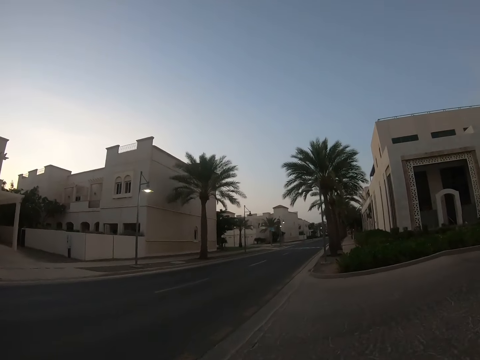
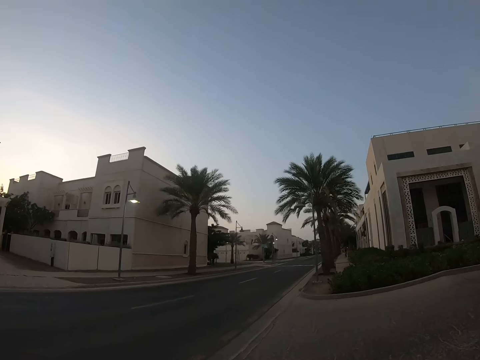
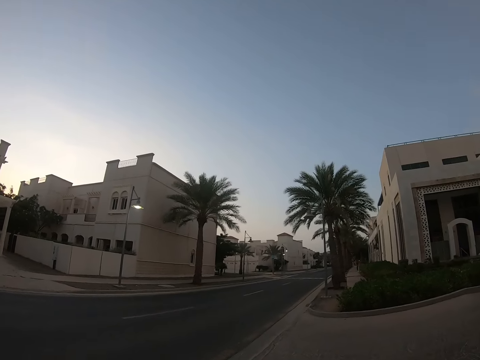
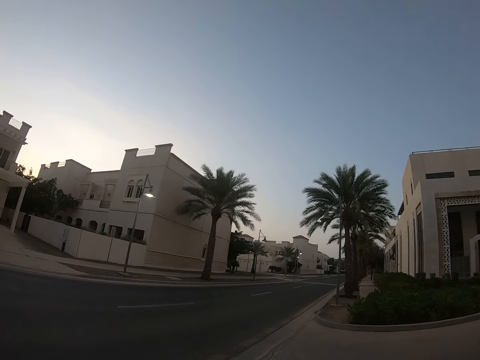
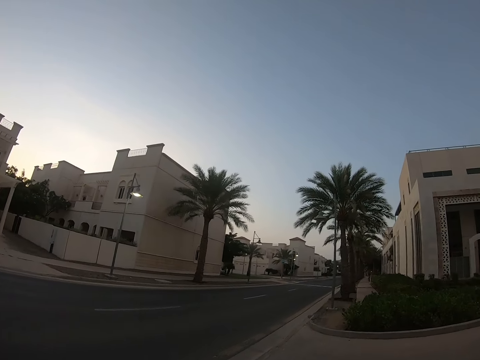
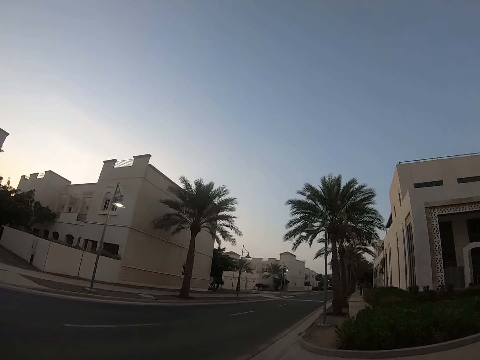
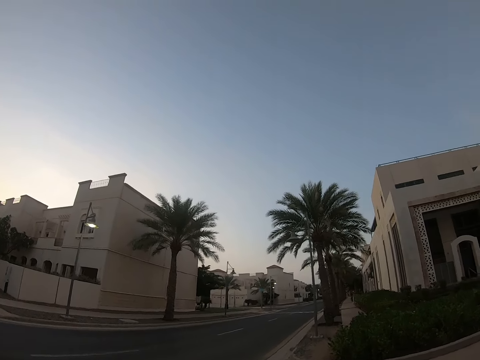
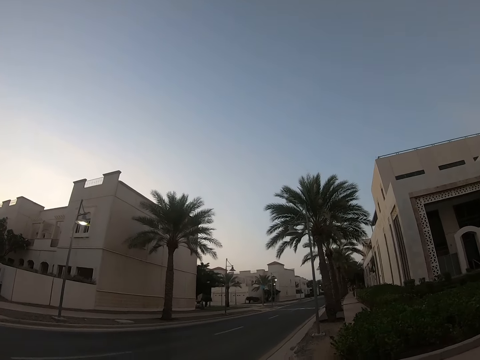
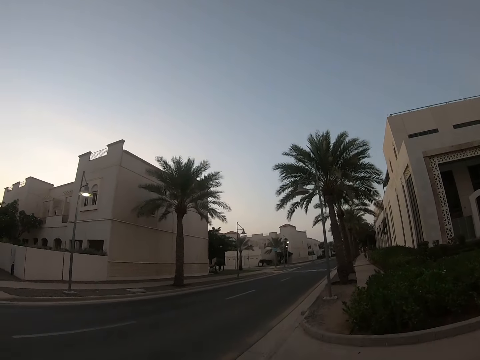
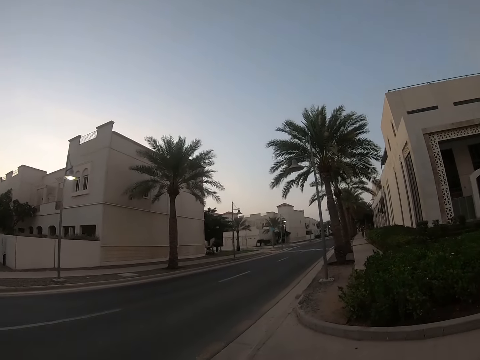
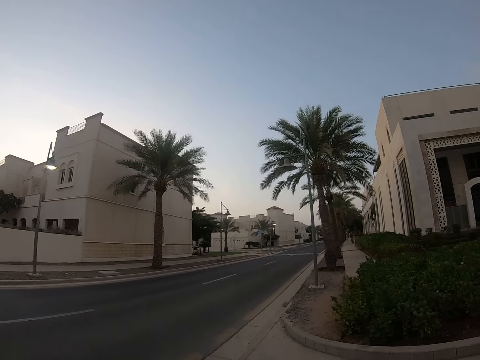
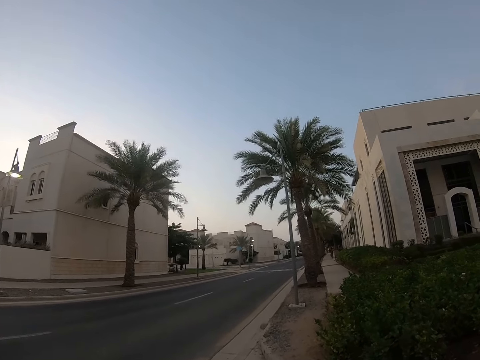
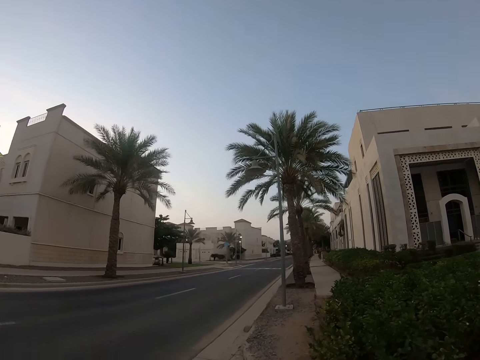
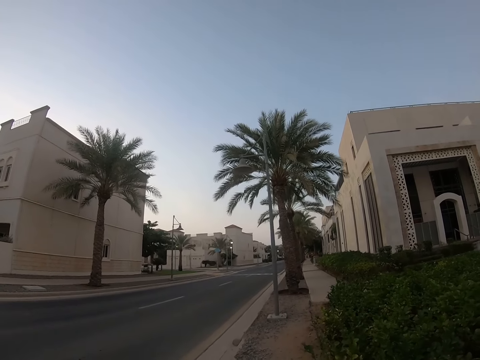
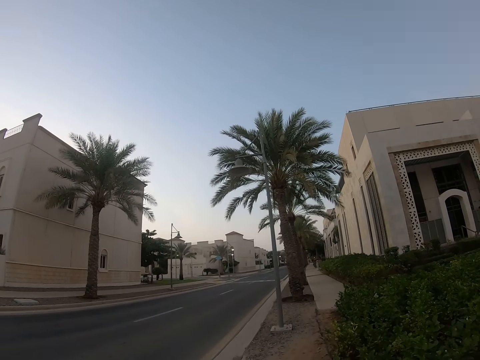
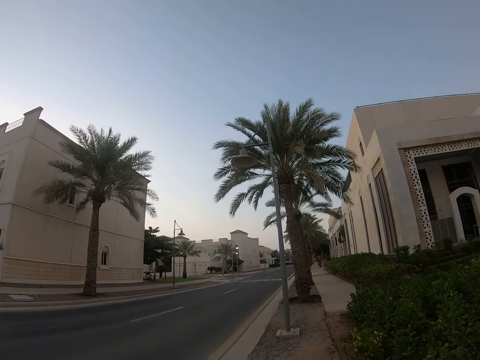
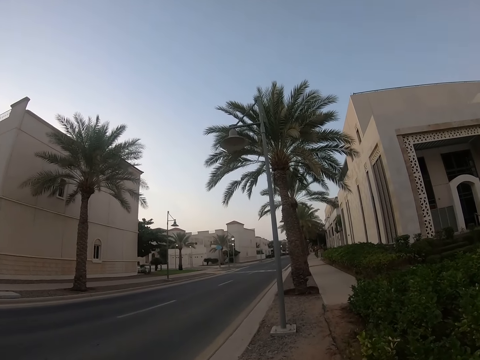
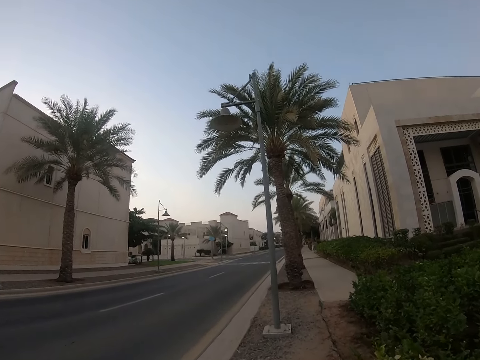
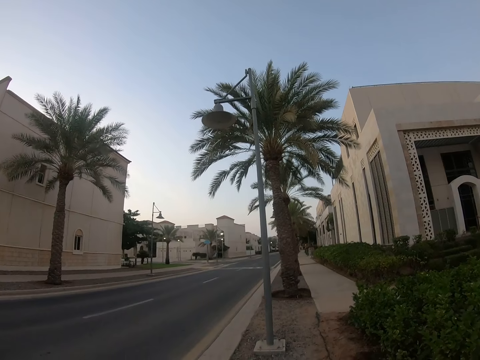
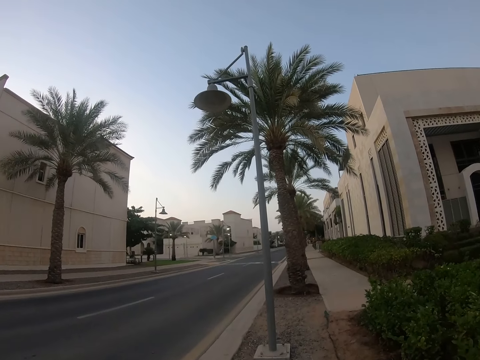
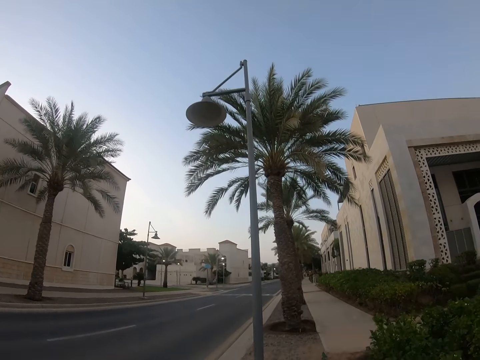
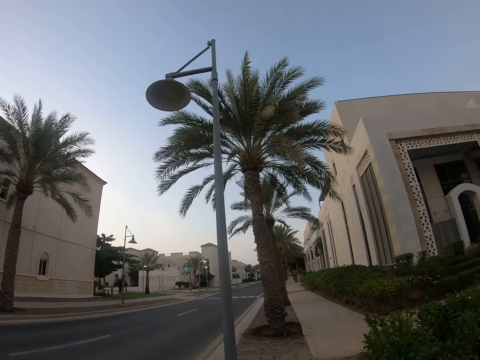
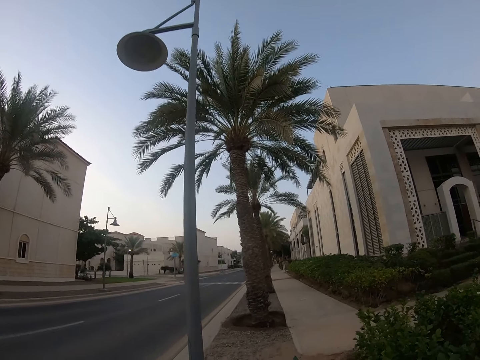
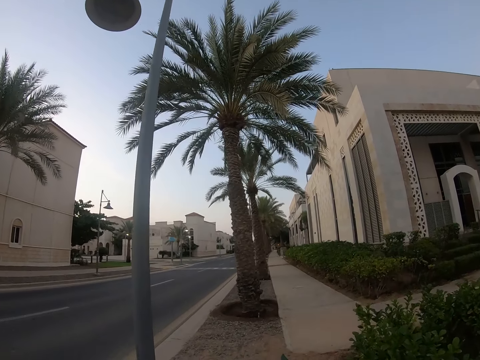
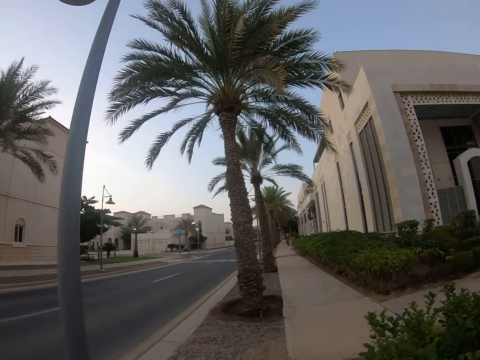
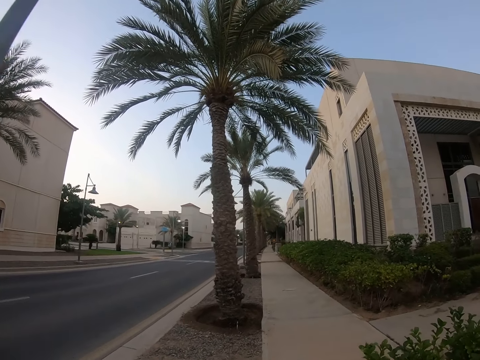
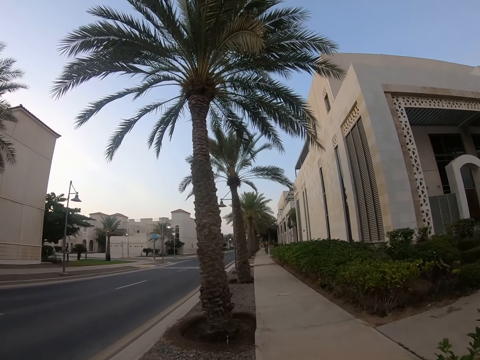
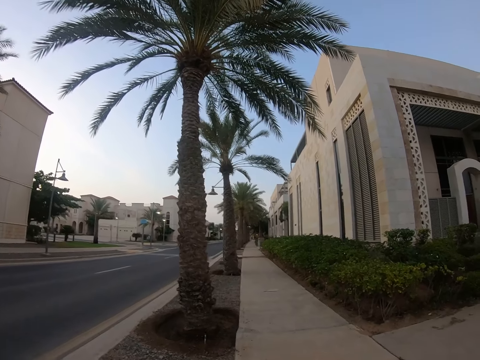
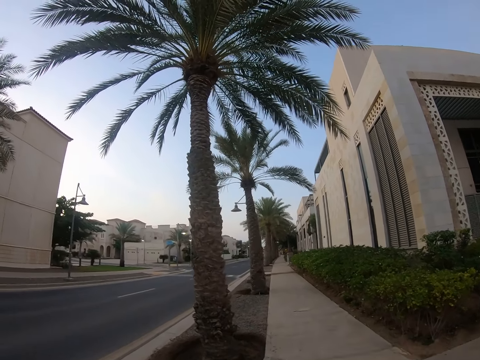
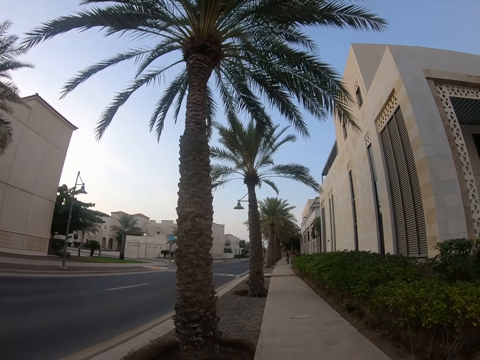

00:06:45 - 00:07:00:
The camera wearer looks around buildings. They walk on a sidewalk.

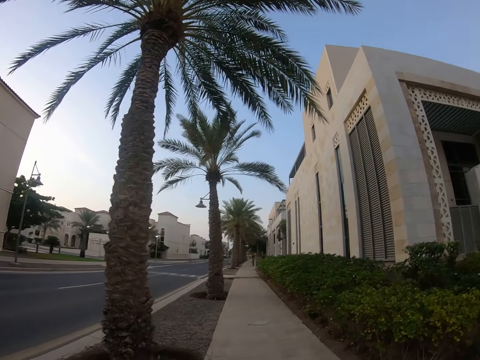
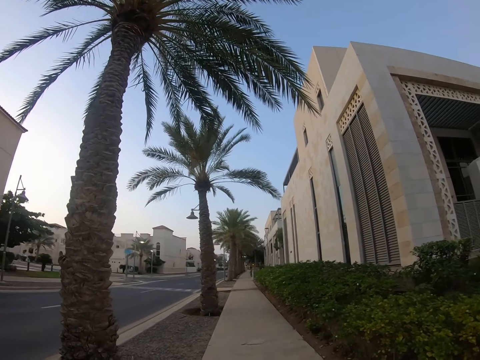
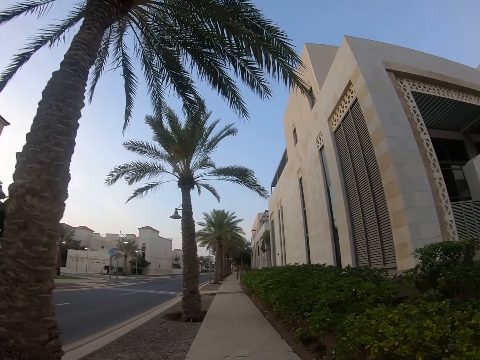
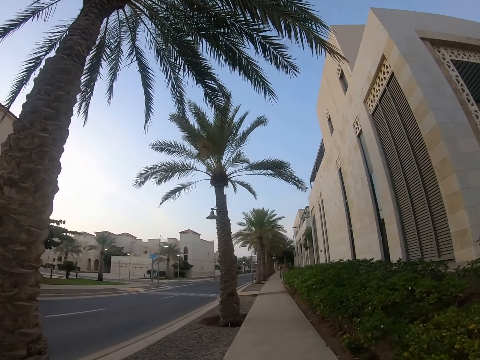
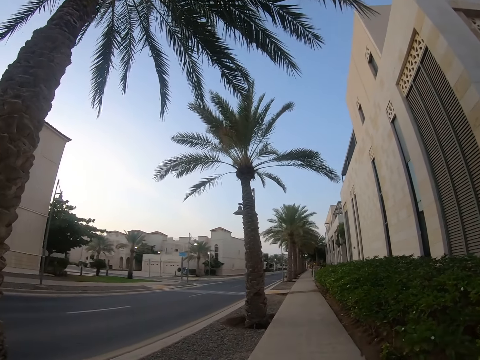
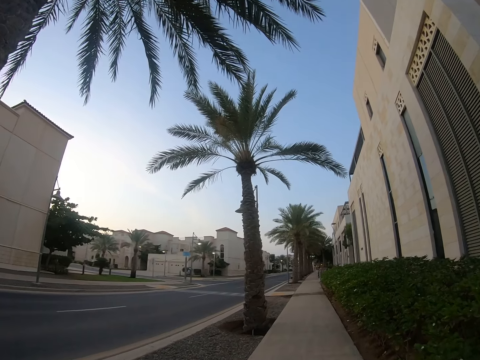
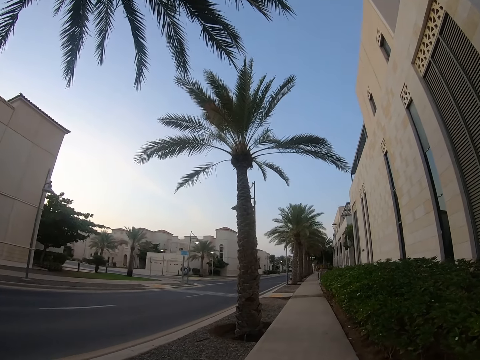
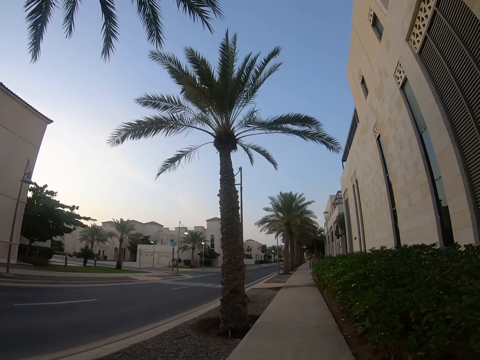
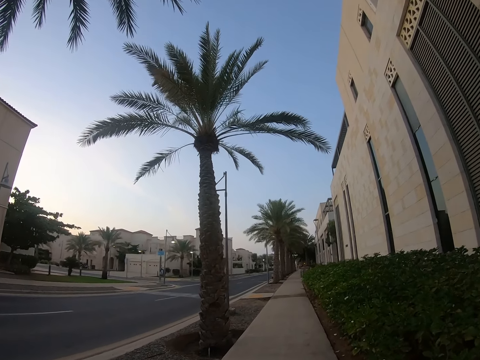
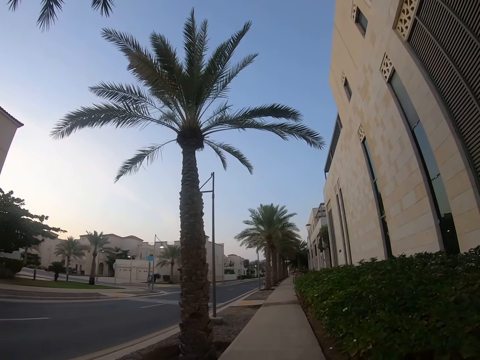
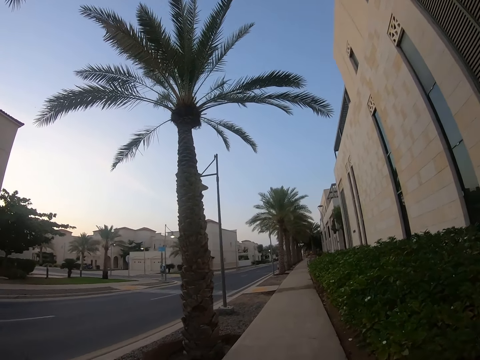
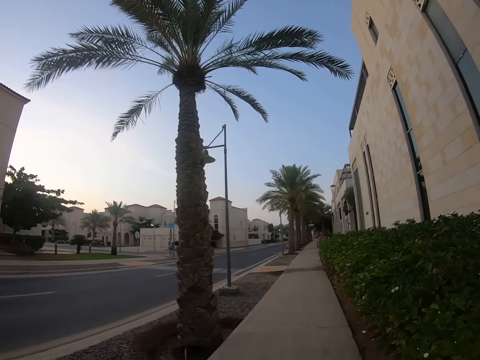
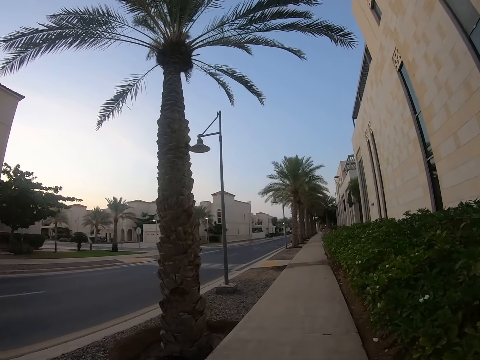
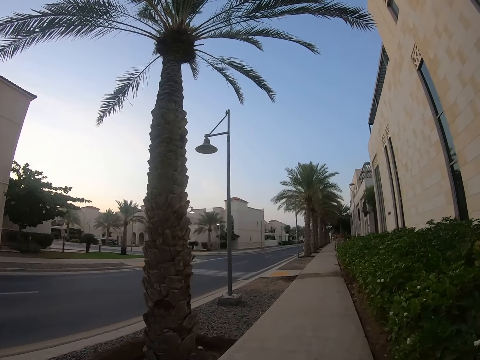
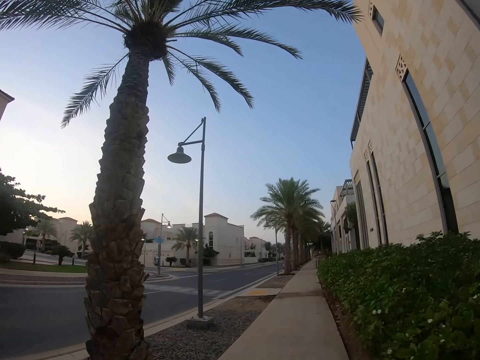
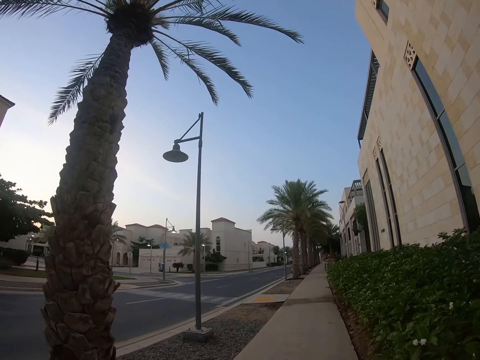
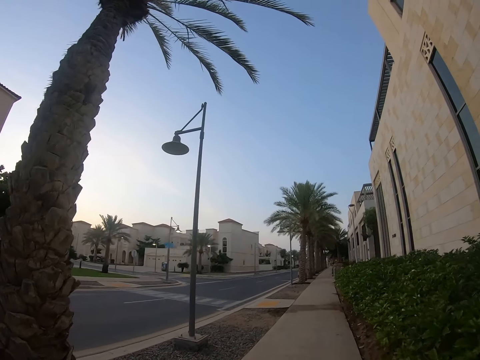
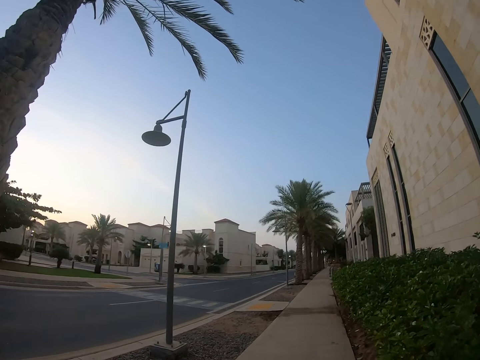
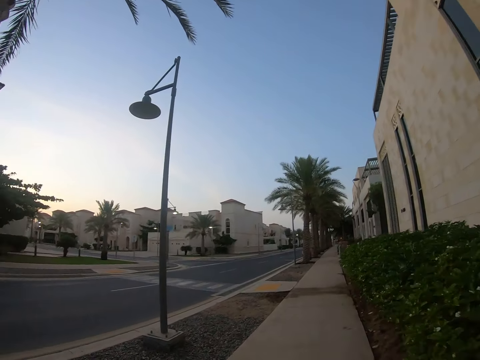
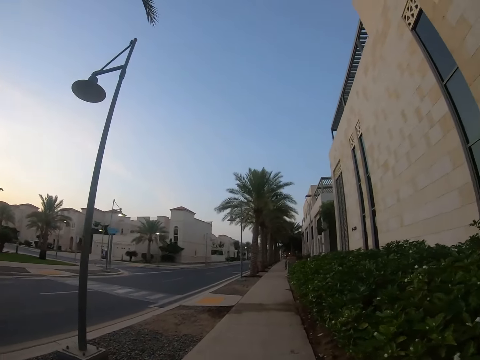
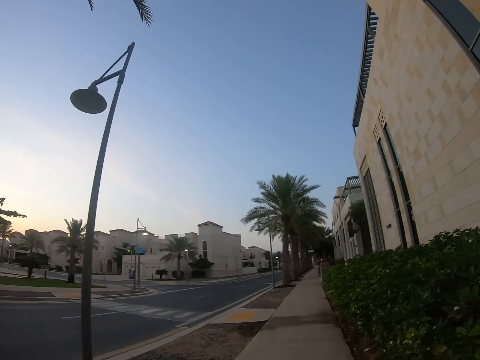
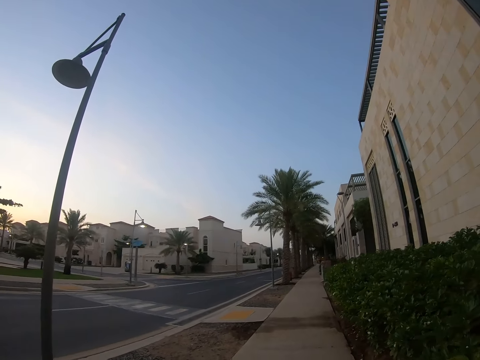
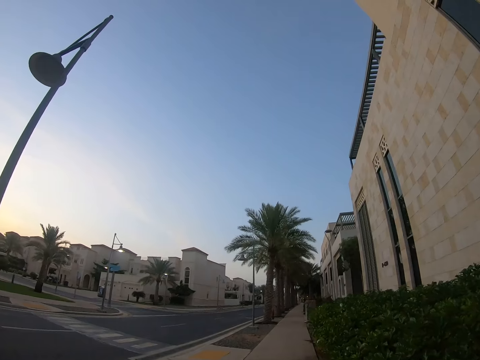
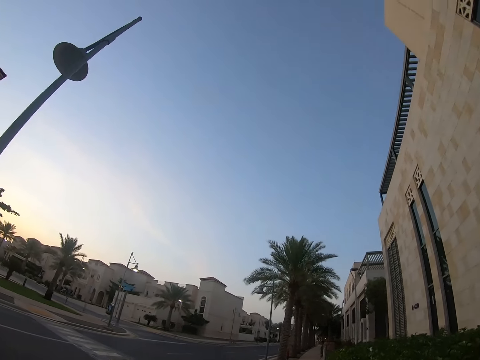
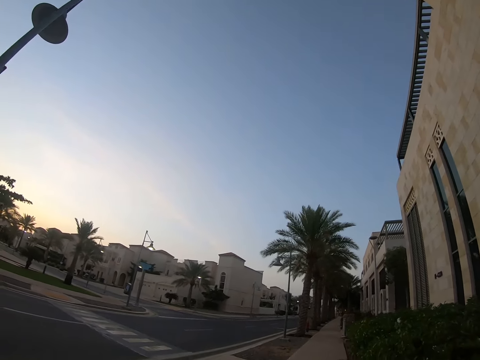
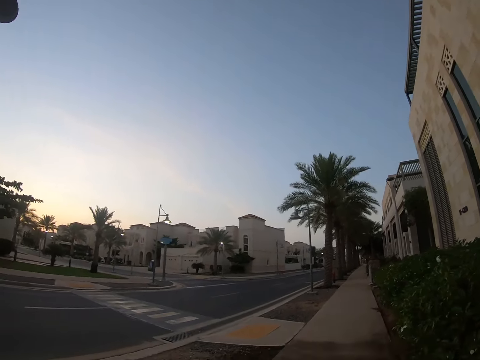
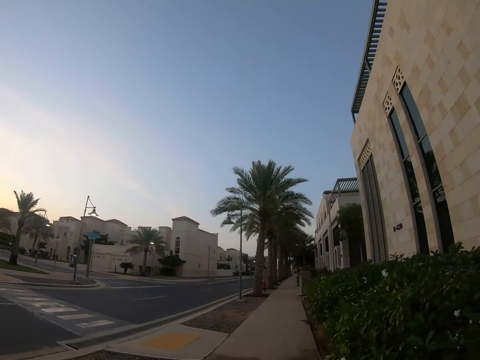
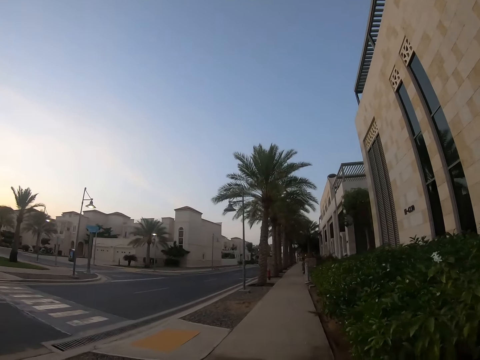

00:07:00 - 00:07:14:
The camera wearer looks around buildings.
